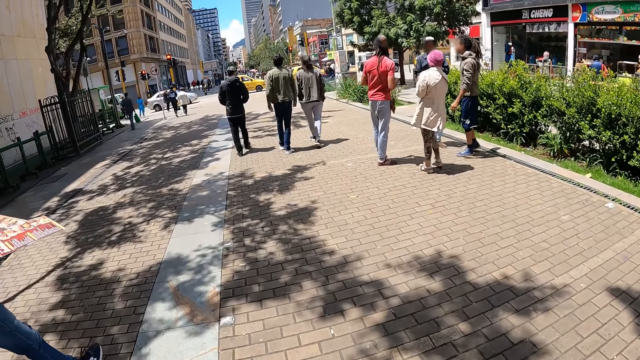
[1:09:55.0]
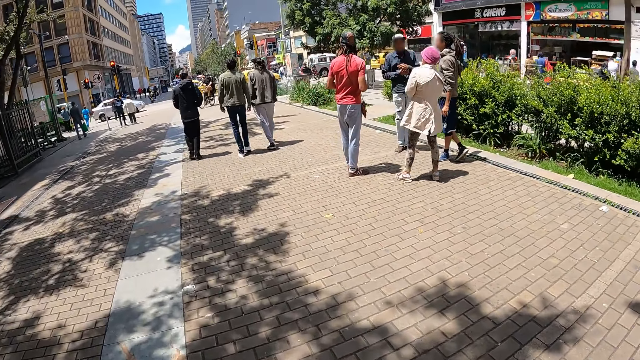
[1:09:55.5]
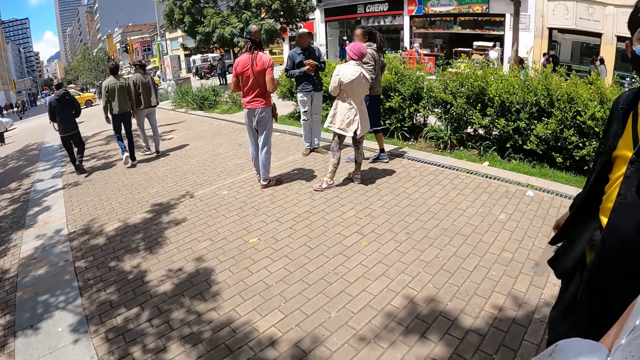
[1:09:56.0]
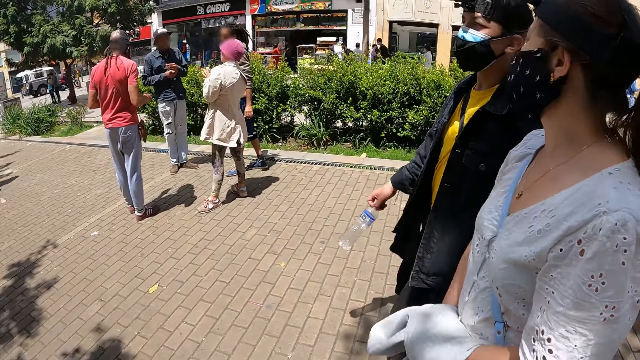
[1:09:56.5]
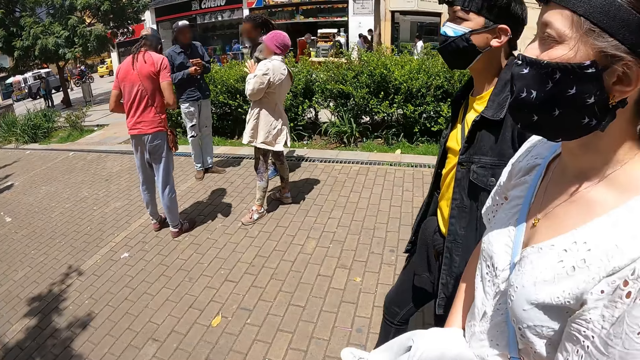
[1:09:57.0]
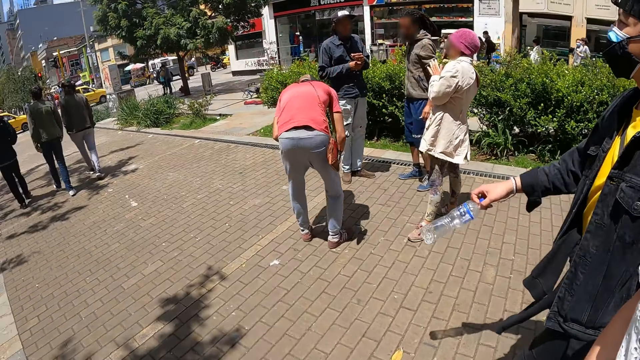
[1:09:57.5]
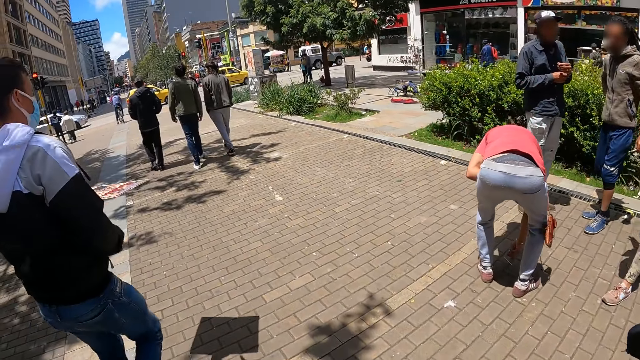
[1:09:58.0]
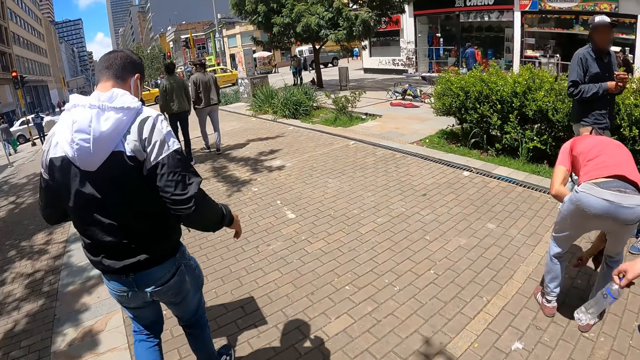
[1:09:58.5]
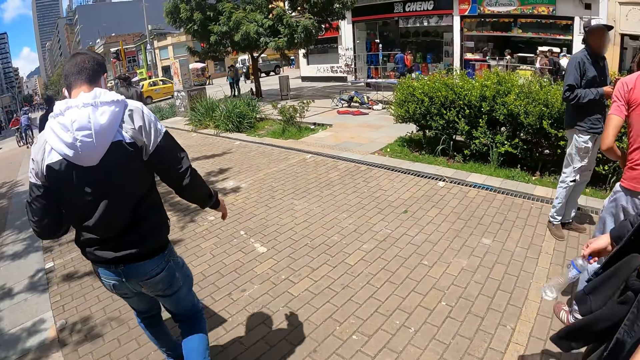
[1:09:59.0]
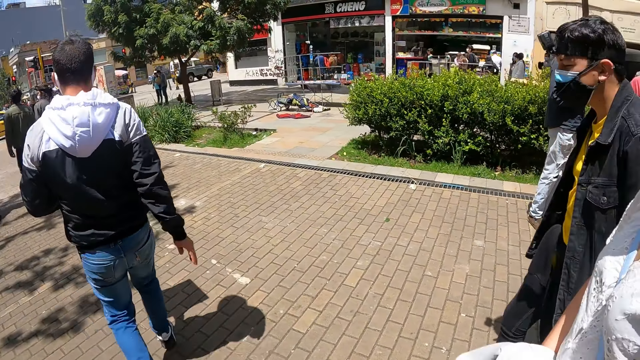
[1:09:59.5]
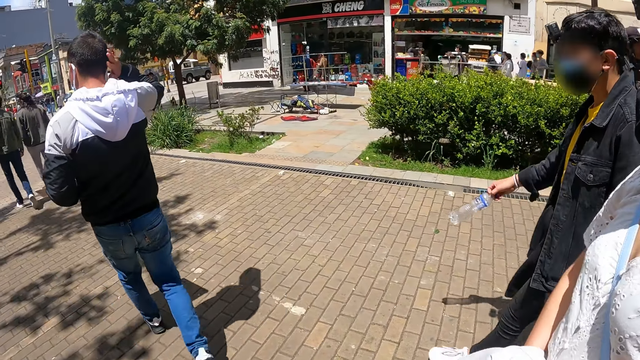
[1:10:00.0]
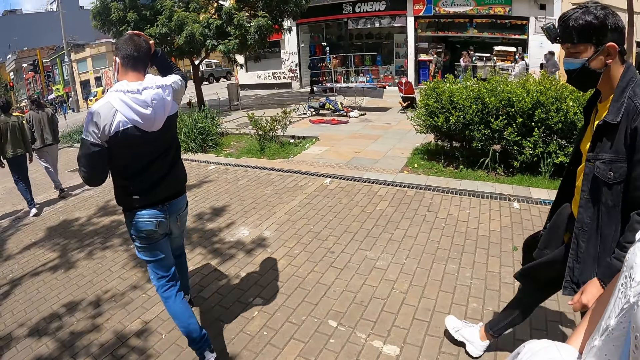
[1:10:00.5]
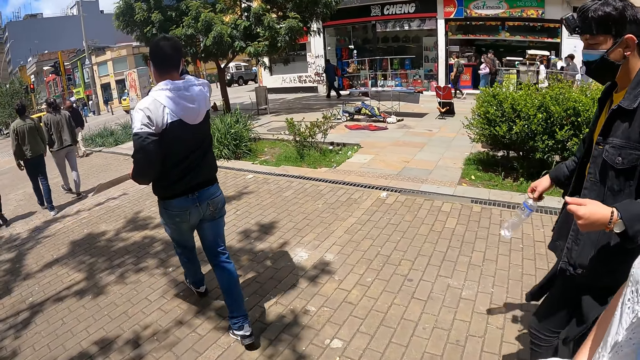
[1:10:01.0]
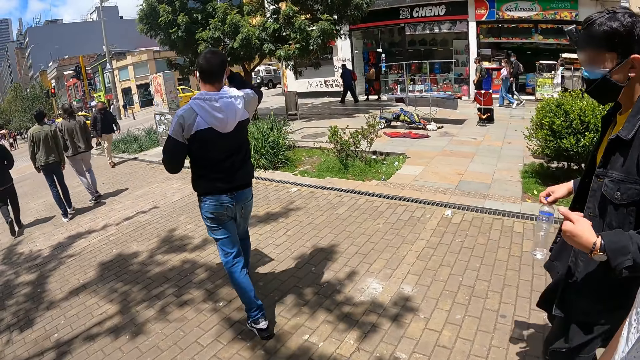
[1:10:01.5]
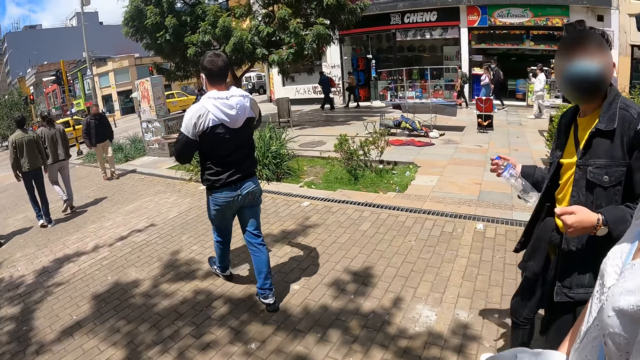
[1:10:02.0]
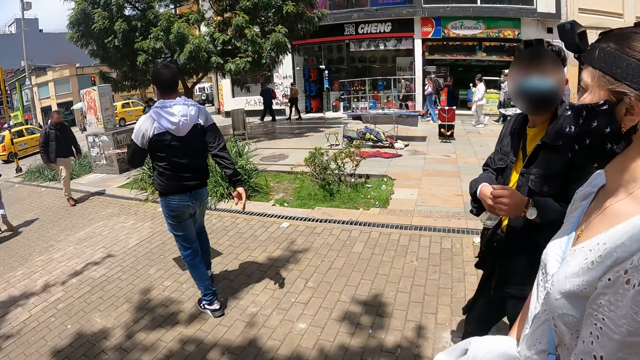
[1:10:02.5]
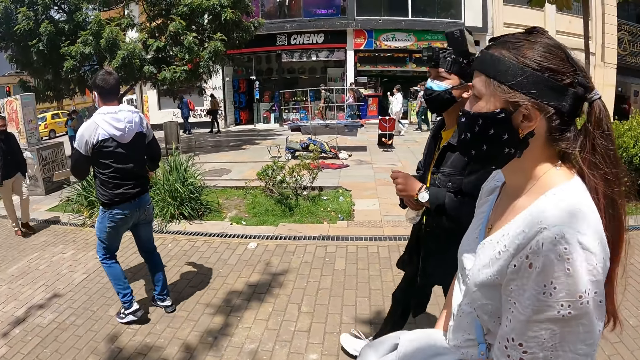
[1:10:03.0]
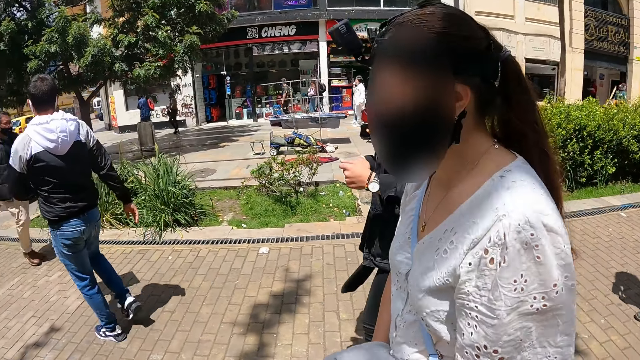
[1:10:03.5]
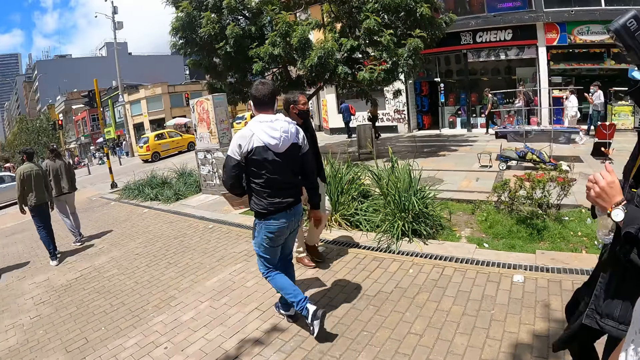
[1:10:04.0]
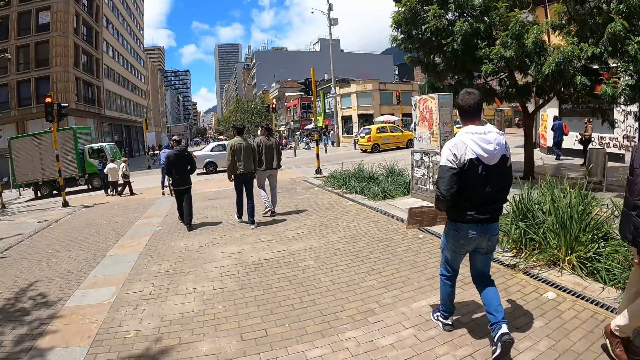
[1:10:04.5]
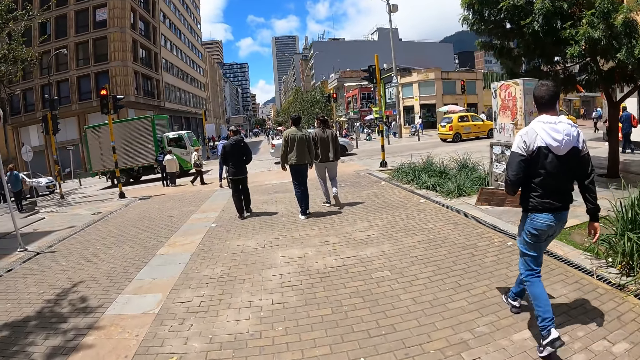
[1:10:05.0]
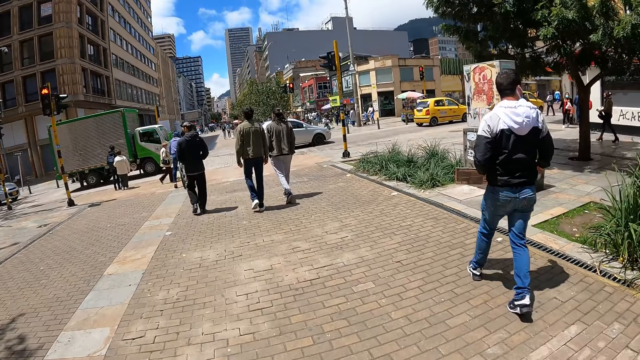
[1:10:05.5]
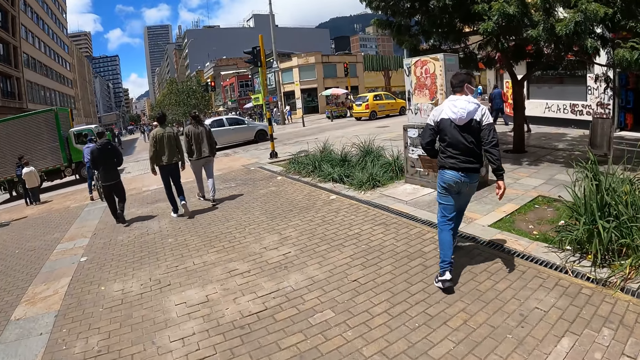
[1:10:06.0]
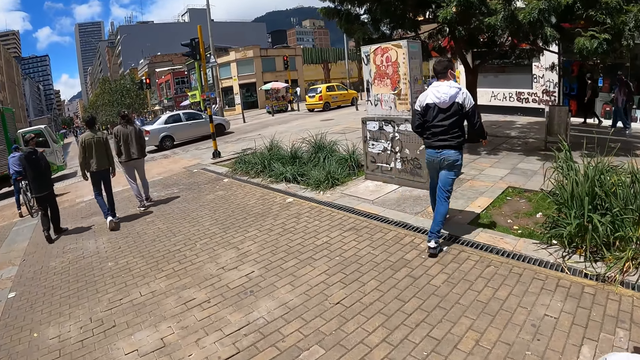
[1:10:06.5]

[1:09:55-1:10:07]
The camera wearer looks at a man and another man. They walk around the compound.

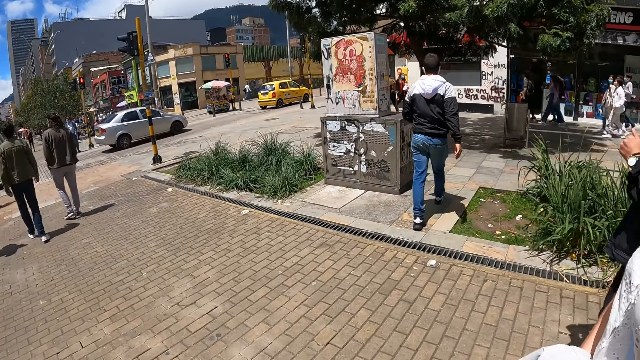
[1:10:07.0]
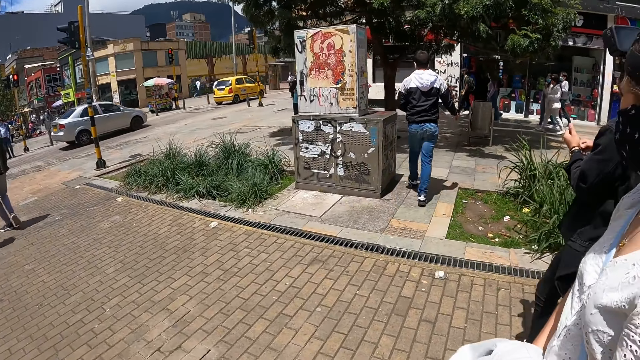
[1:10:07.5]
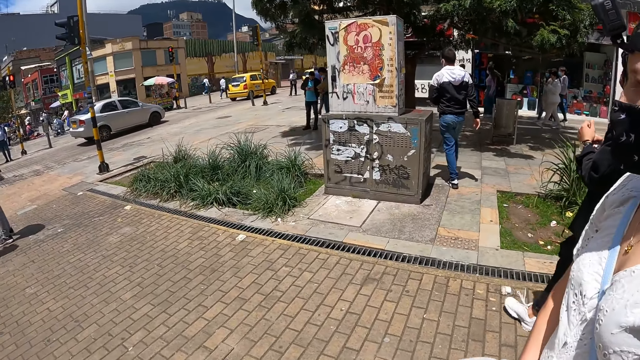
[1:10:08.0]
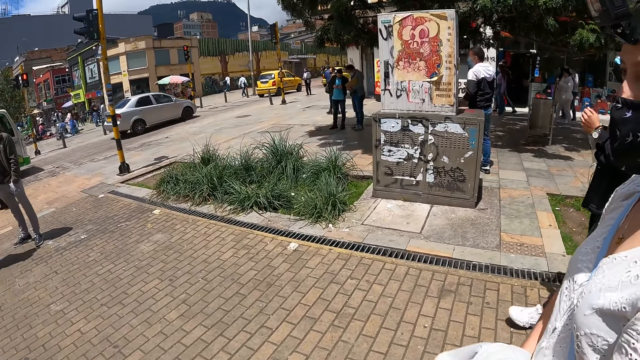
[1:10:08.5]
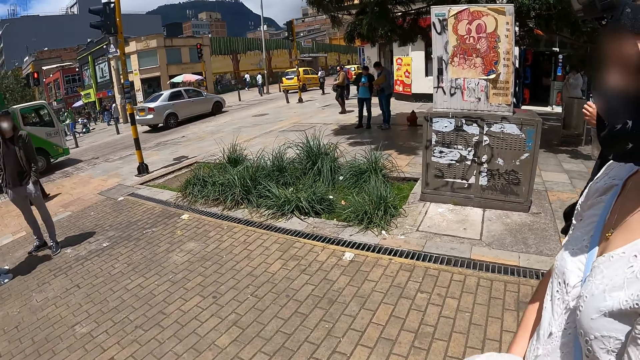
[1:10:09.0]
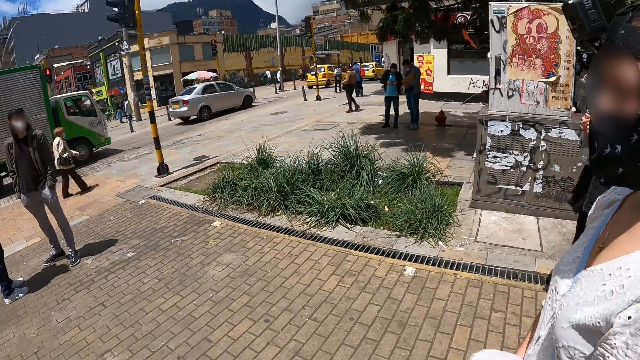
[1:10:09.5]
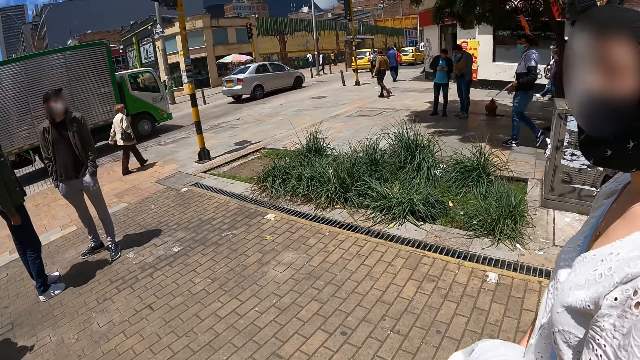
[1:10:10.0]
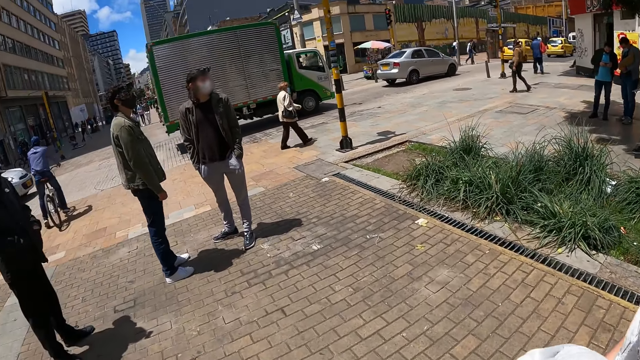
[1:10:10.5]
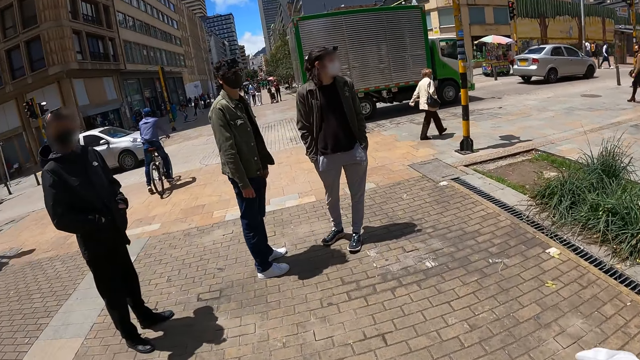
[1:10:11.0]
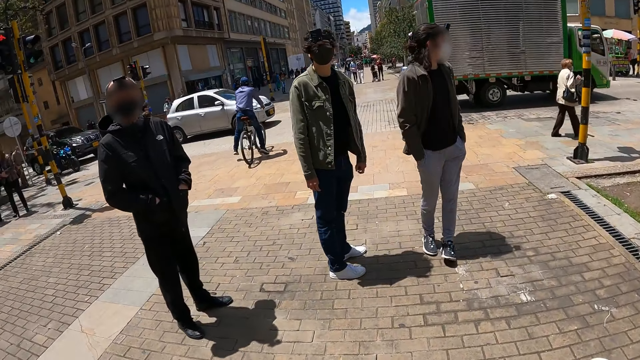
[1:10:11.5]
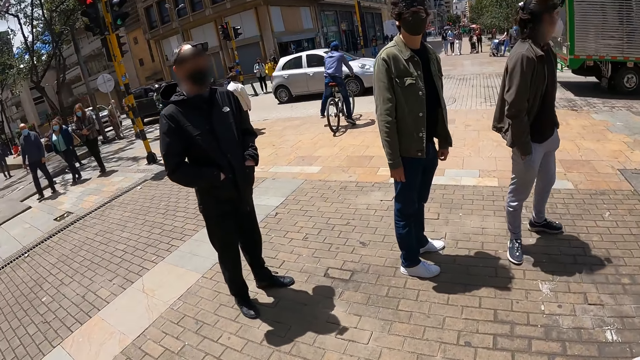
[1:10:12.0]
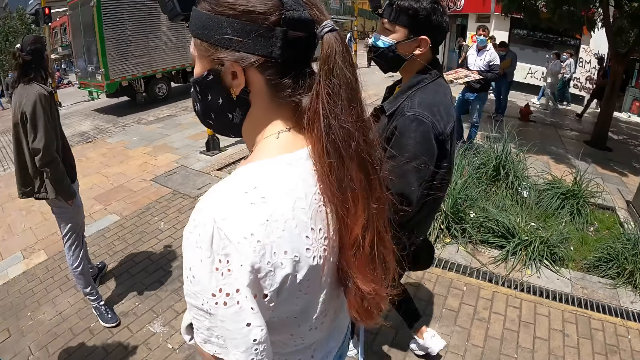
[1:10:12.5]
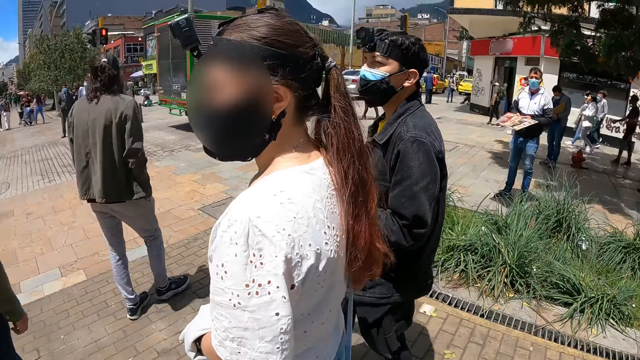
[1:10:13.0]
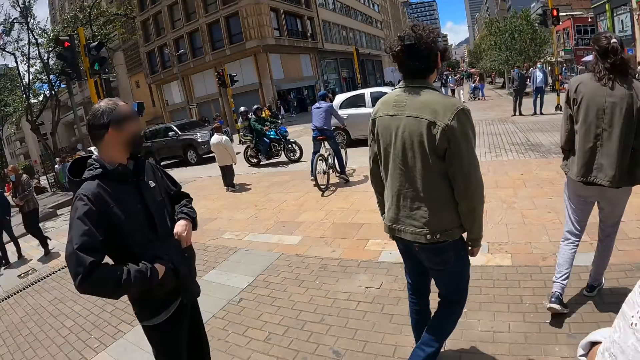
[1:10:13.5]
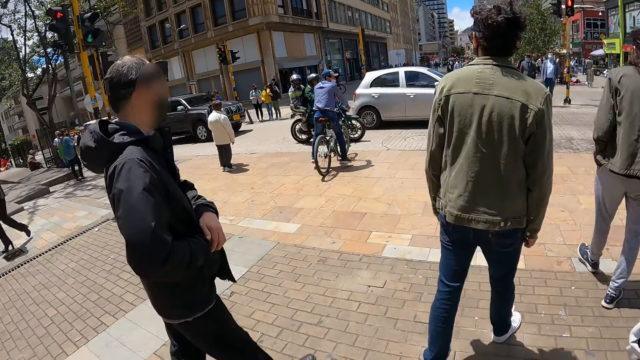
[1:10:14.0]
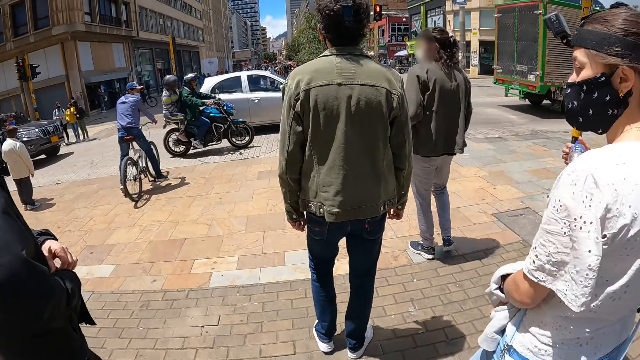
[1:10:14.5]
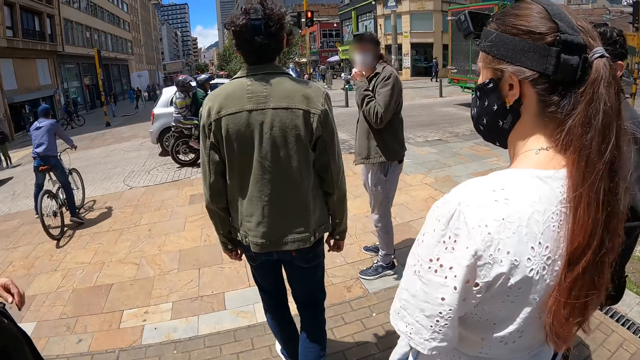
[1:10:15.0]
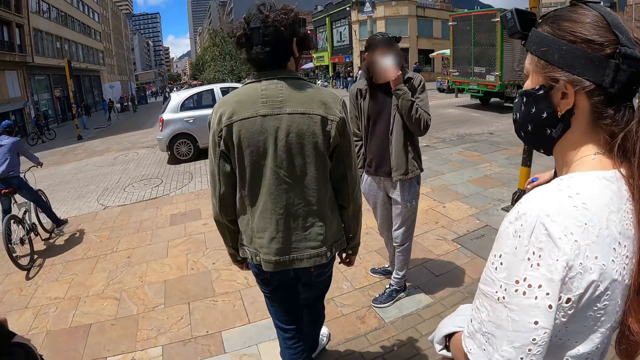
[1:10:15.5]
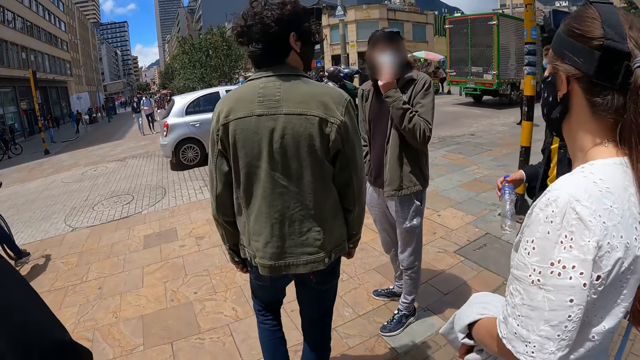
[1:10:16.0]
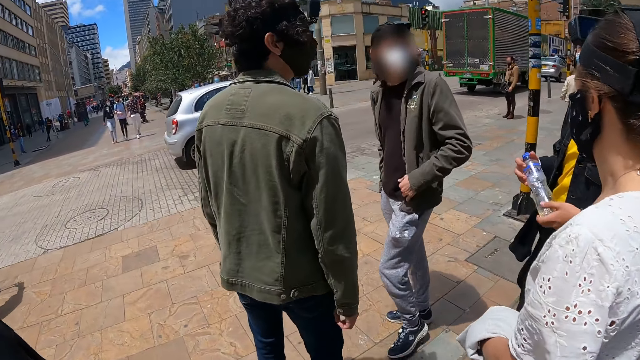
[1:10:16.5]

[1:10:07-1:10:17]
The camera wearer looks around the compound.
